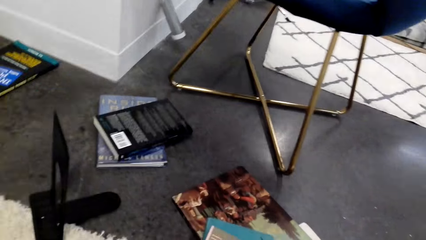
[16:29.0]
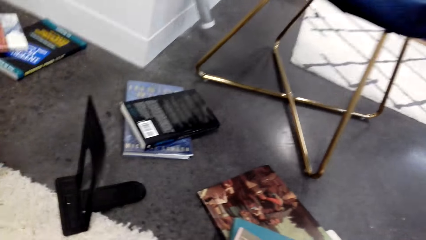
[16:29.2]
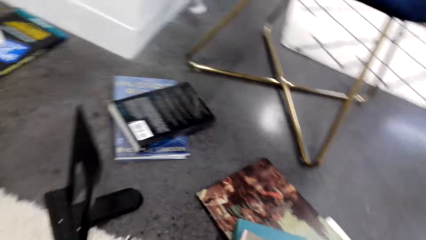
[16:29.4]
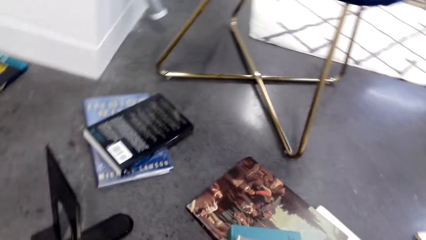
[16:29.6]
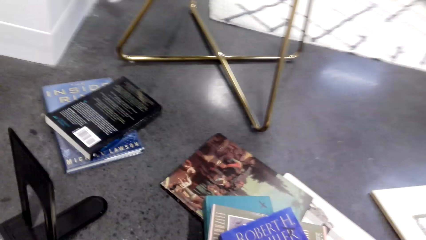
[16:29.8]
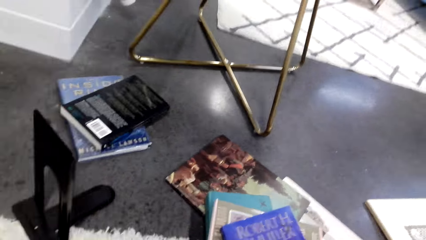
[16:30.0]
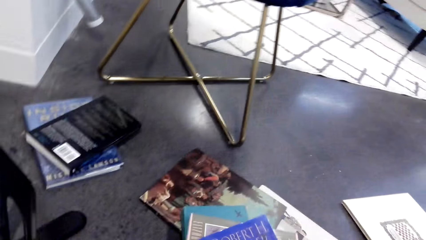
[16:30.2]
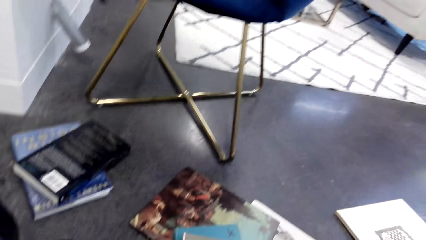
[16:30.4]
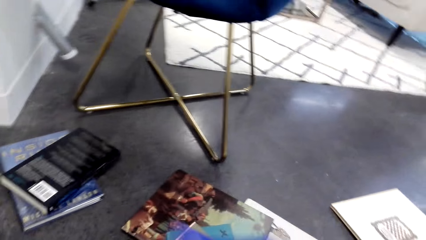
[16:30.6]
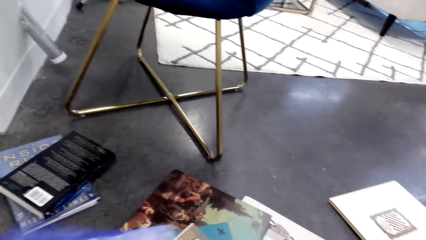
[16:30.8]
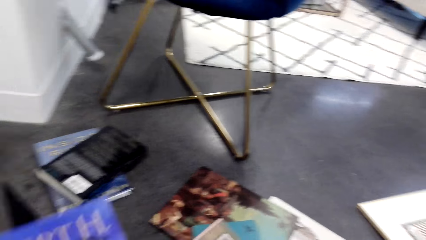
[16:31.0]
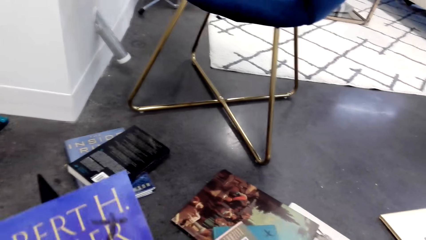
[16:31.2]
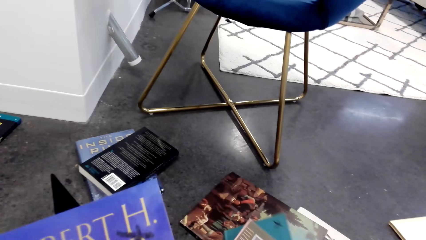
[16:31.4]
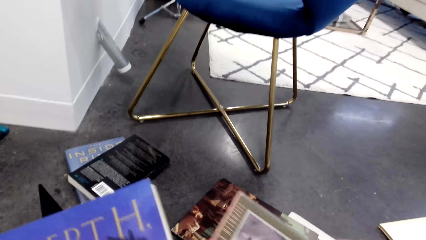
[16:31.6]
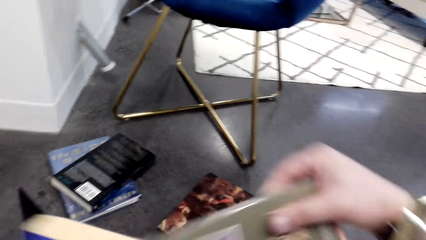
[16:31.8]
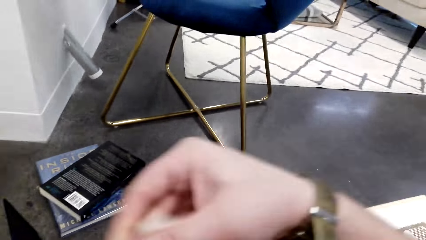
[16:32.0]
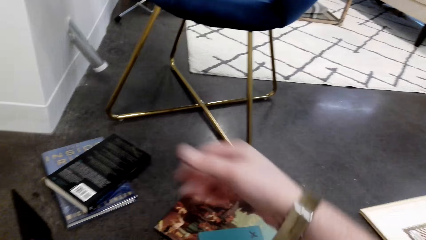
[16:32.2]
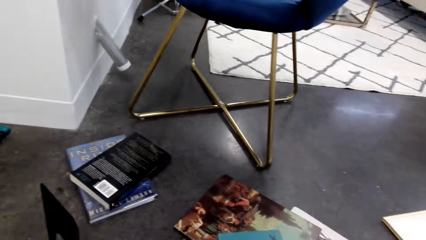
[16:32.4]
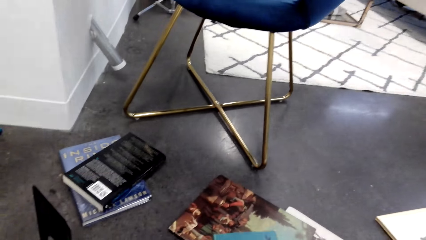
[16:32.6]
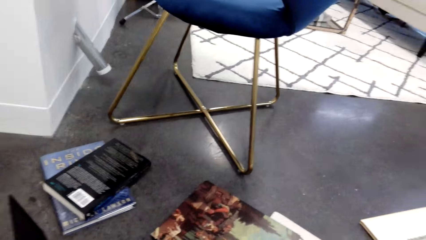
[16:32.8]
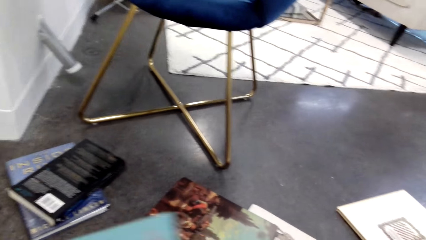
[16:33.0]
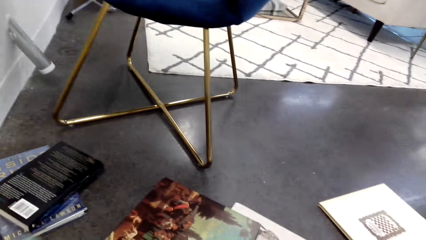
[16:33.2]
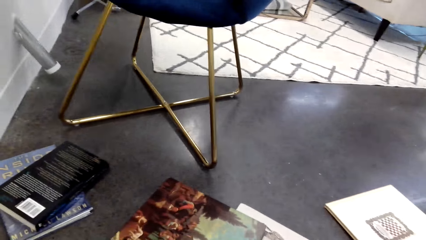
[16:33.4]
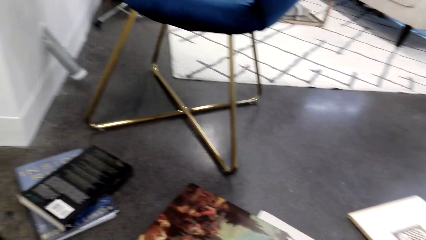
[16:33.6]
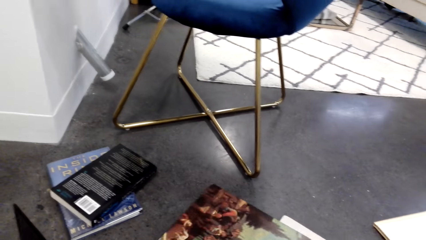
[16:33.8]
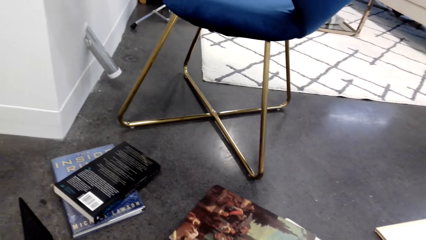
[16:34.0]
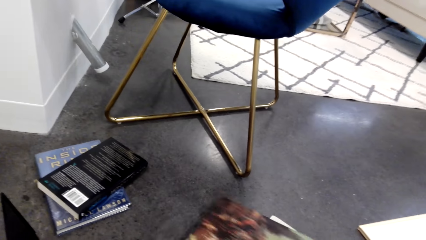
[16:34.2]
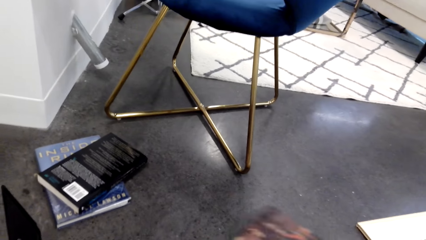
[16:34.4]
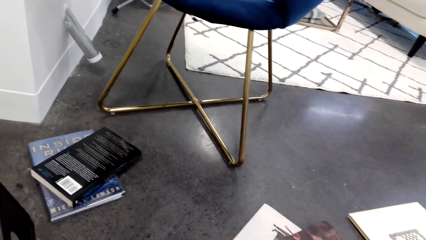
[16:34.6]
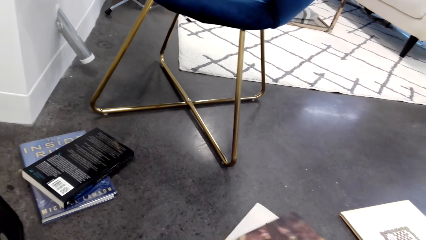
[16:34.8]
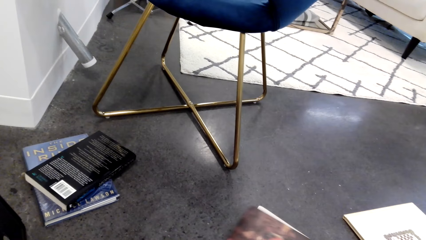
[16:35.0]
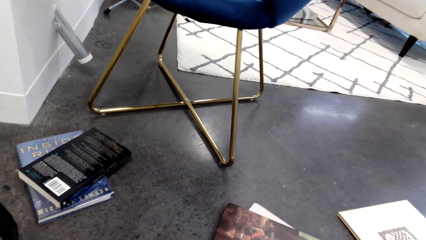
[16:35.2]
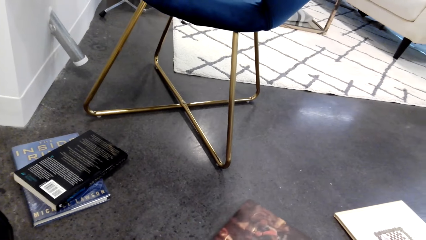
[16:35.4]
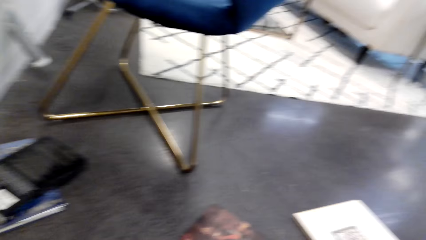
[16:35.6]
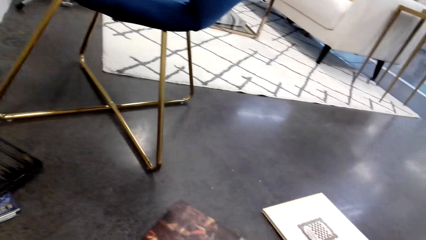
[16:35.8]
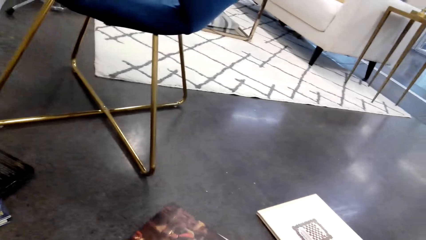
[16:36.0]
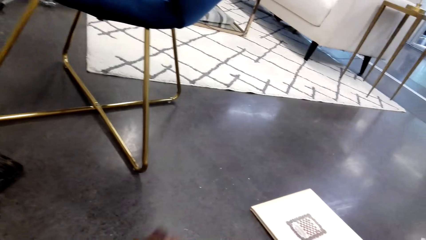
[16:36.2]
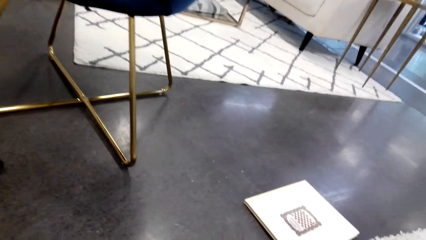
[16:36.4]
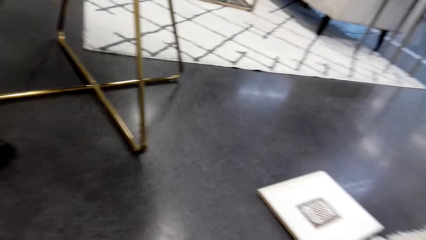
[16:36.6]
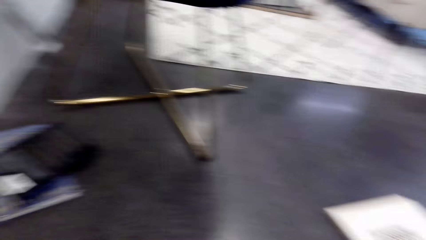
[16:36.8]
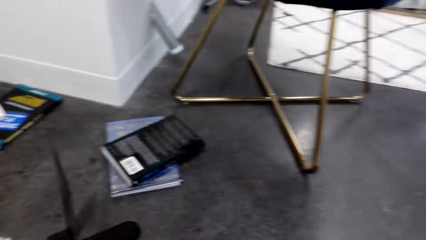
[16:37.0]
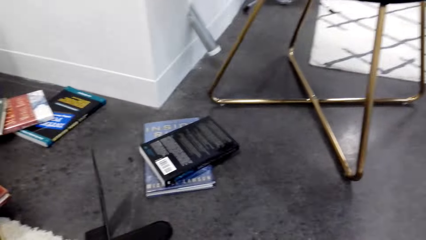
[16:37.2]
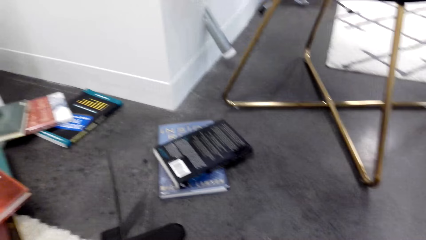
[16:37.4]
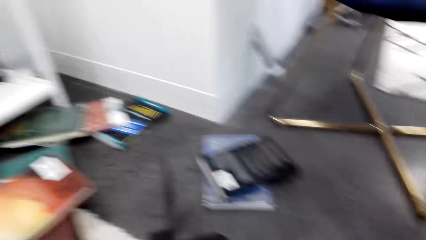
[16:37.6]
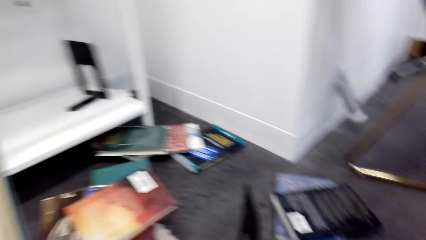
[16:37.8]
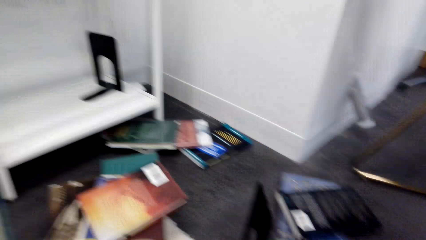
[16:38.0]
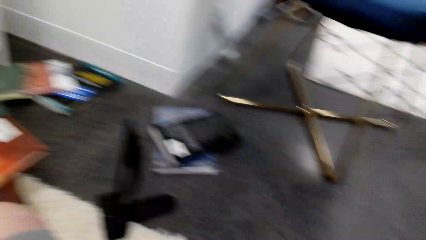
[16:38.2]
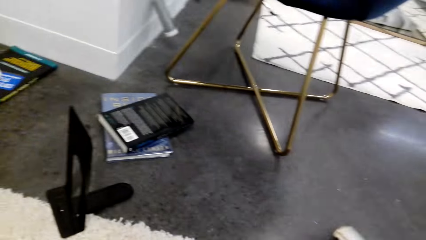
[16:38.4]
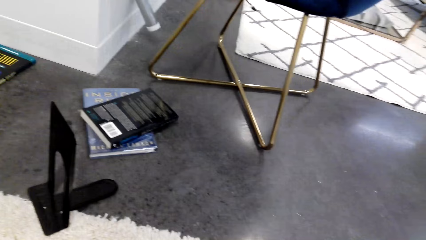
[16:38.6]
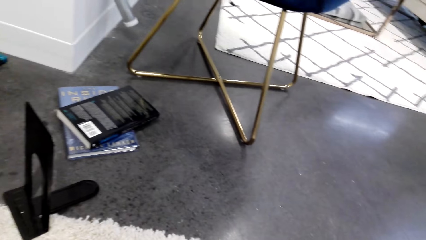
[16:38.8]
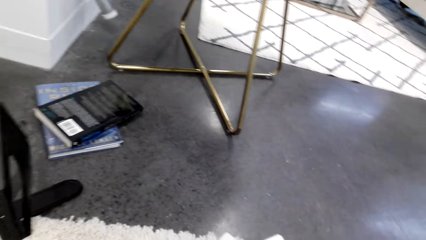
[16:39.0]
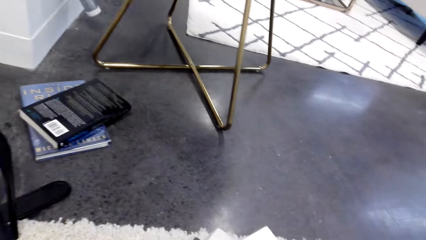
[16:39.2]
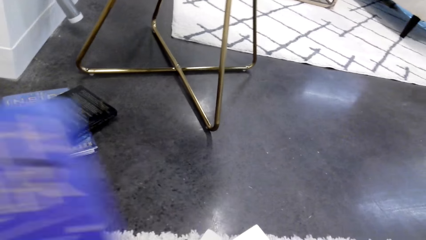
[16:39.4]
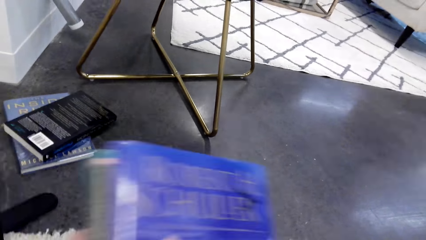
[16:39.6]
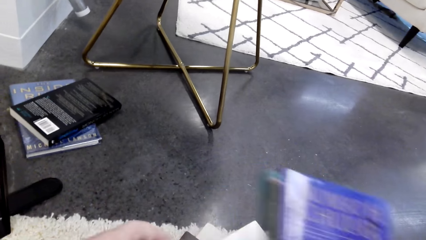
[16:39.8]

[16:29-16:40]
The camera wearer grabs a book. They grab a book again.

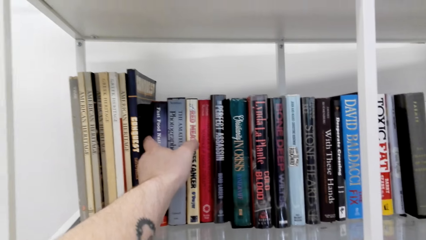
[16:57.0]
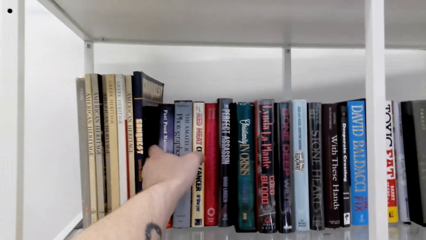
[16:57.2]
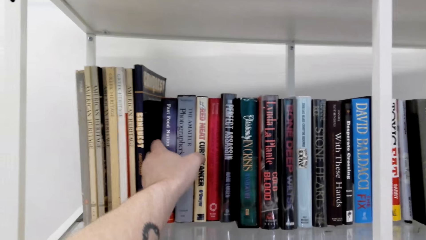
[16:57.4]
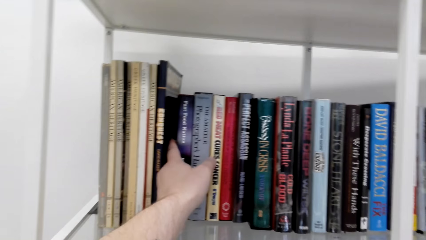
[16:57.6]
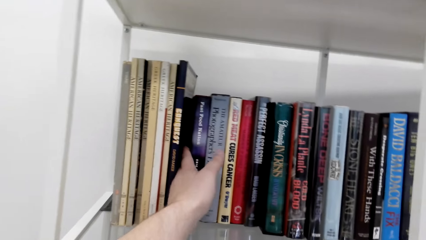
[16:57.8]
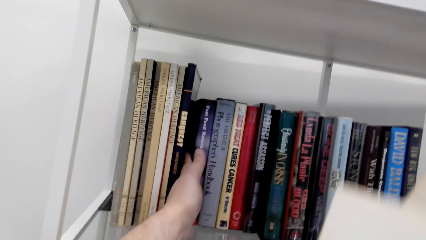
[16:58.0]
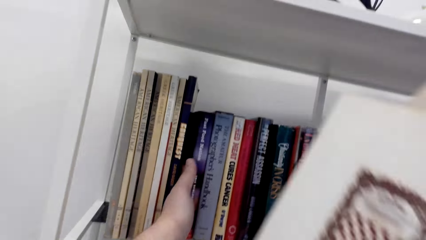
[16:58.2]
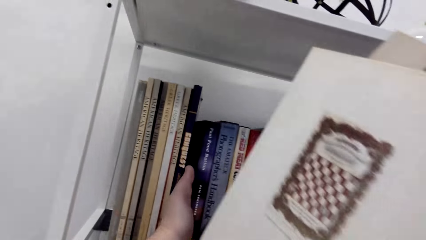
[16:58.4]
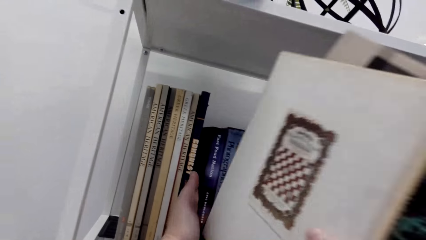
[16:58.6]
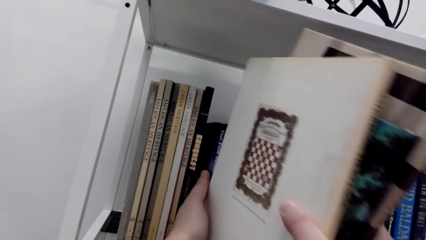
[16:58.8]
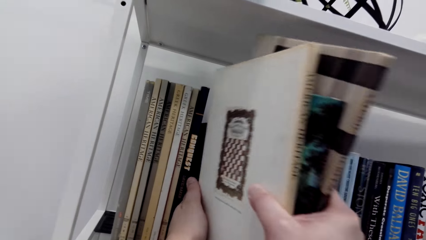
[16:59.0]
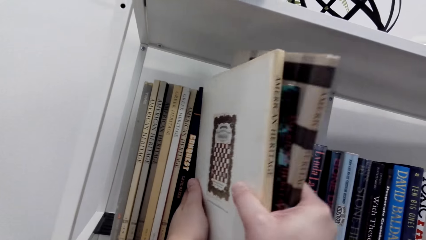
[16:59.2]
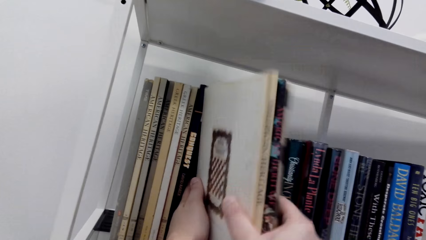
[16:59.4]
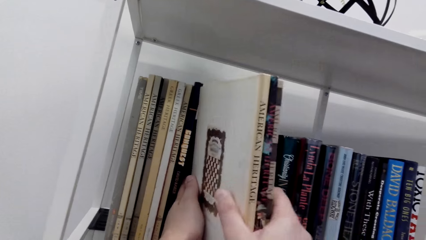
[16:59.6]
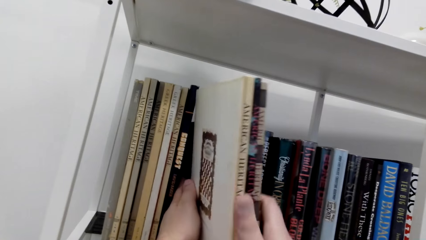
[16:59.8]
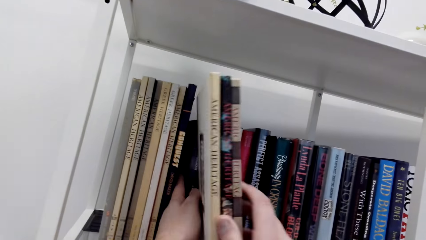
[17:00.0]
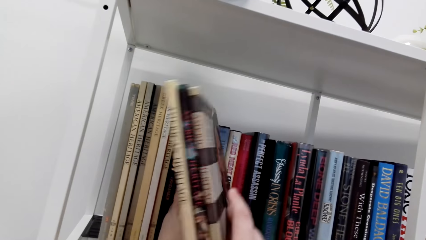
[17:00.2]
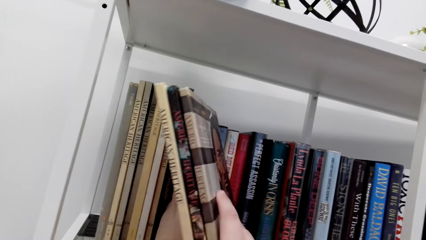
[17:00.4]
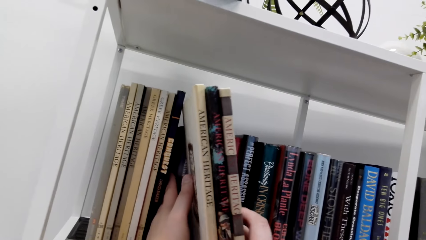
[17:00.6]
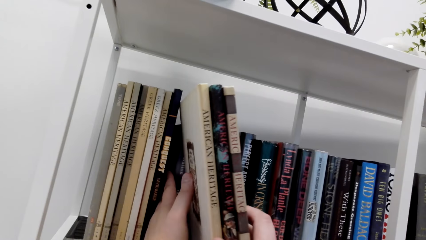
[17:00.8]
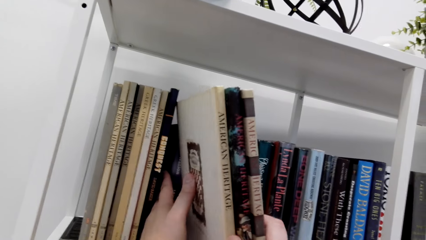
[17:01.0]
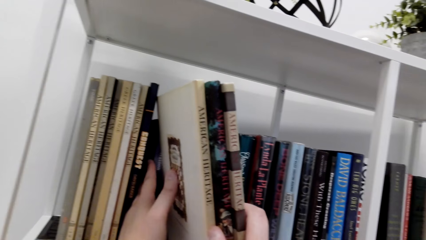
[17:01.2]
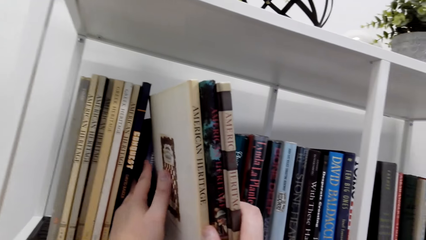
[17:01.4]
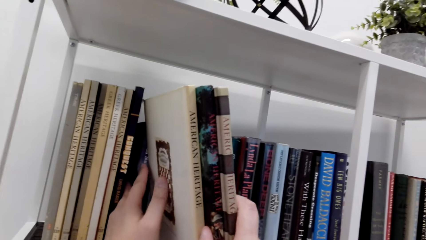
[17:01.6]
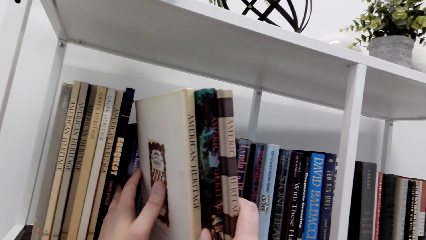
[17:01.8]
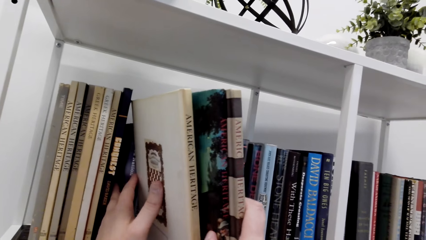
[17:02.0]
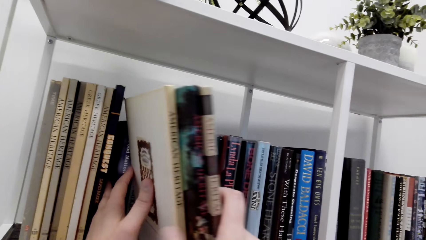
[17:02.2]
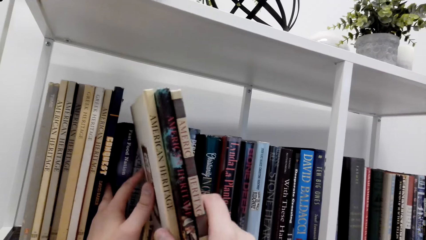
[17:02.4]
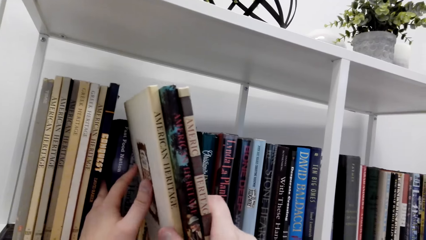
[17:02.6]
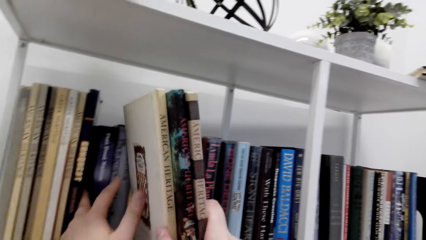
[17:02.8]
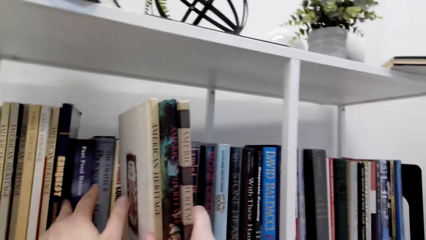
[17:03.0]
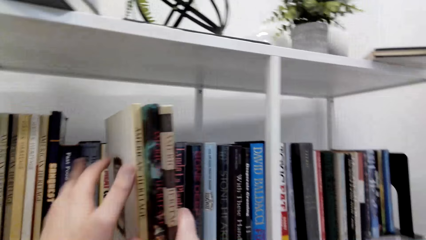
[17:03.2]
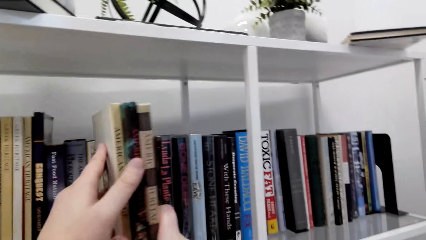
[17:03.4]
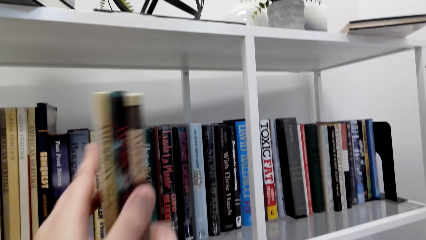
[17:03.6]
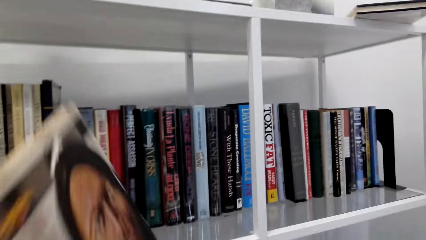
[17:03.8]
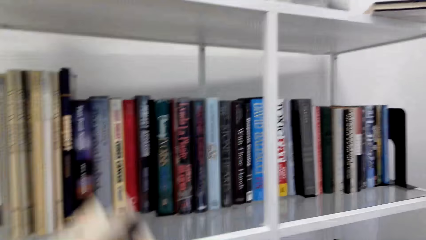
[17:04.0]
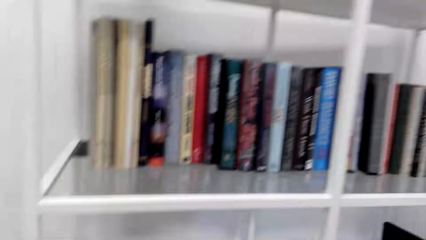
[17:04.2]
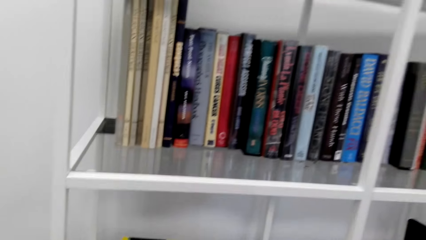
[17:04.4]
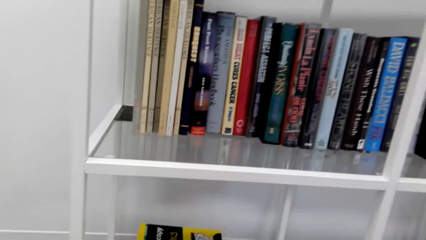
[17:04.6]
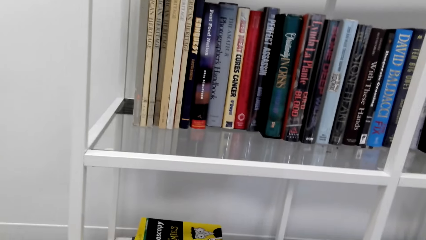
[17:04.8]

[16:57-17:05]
The camera wearer places the books on the shelf.
